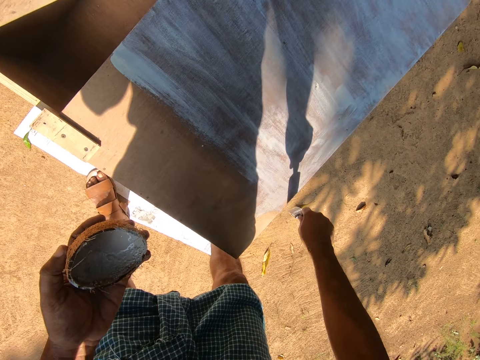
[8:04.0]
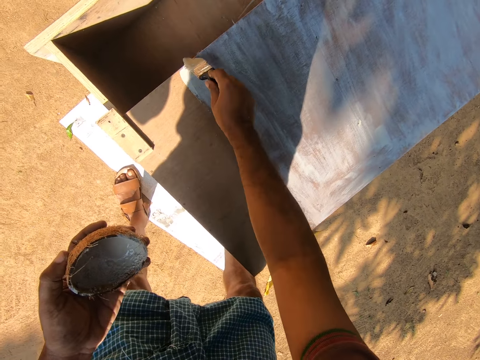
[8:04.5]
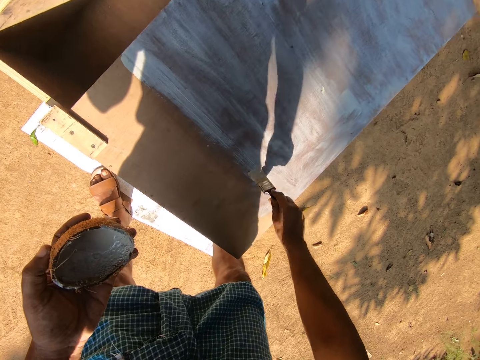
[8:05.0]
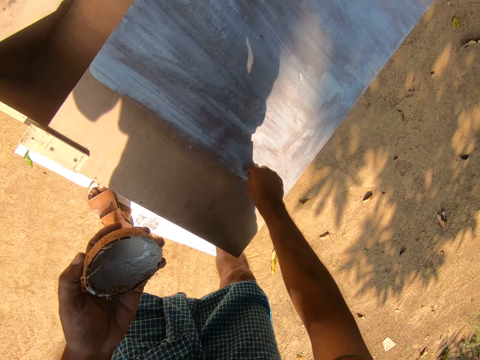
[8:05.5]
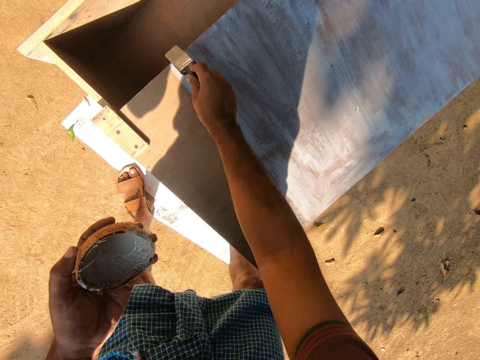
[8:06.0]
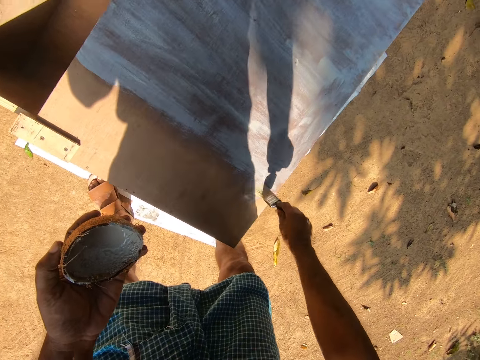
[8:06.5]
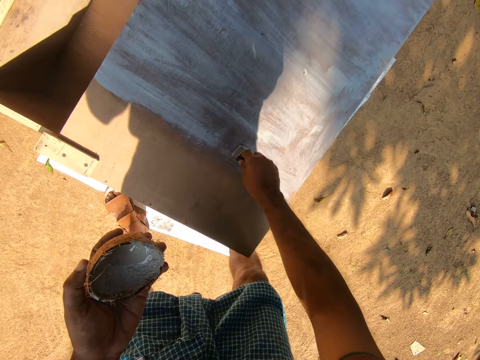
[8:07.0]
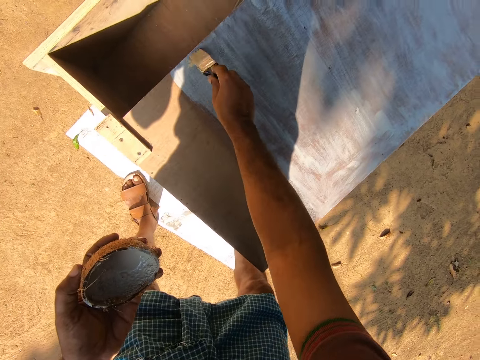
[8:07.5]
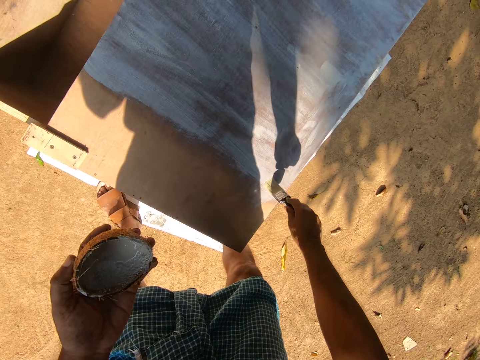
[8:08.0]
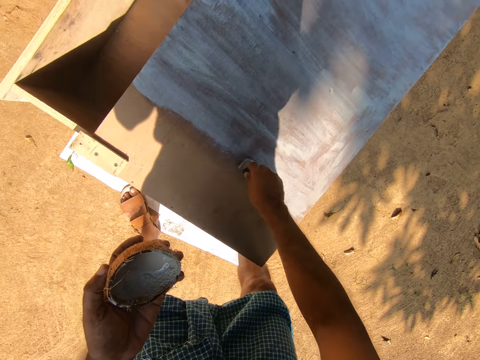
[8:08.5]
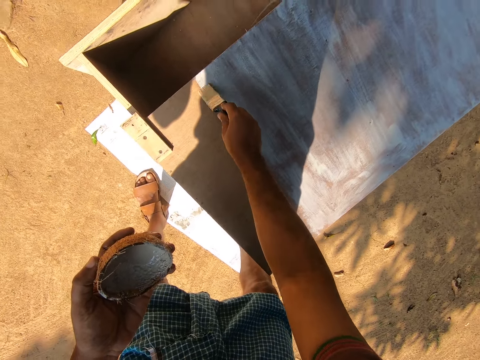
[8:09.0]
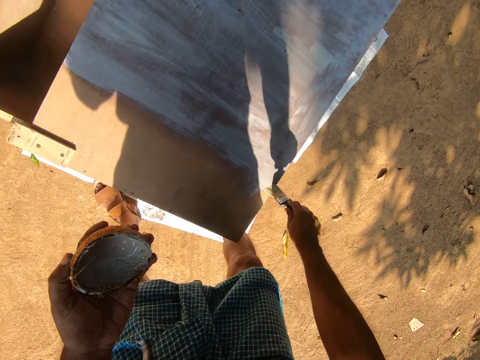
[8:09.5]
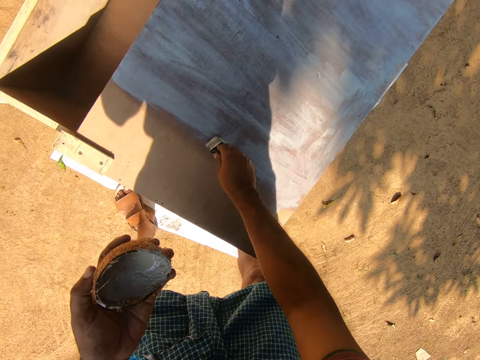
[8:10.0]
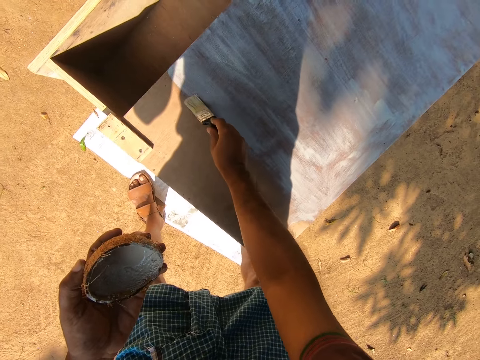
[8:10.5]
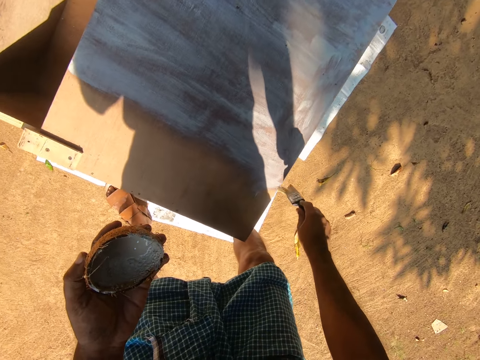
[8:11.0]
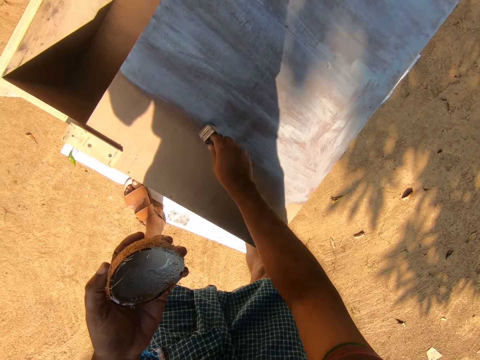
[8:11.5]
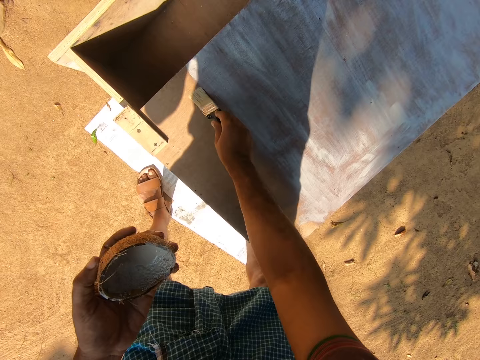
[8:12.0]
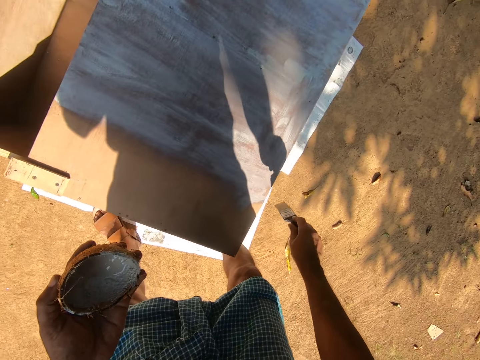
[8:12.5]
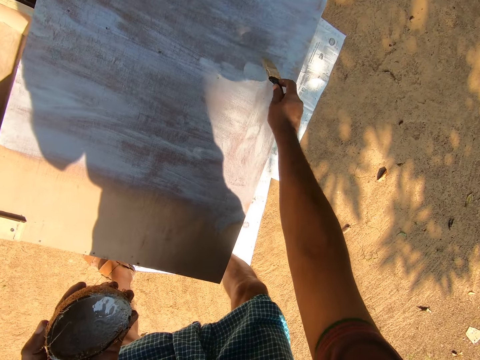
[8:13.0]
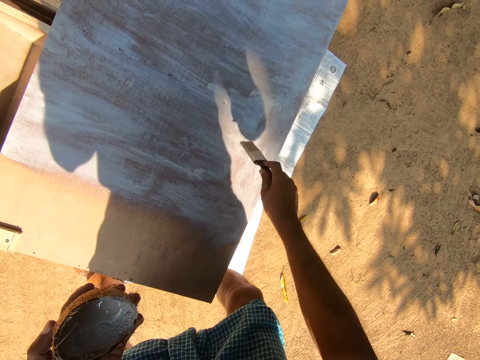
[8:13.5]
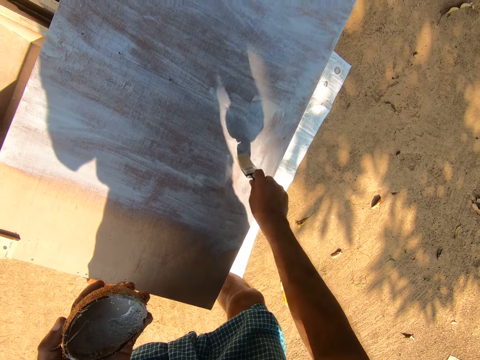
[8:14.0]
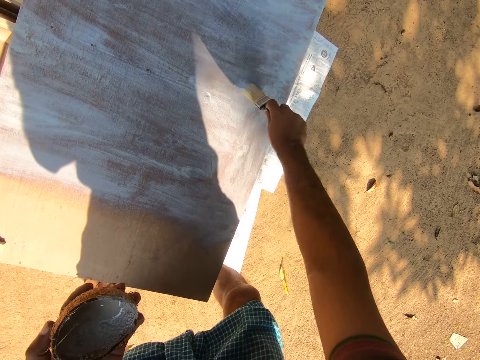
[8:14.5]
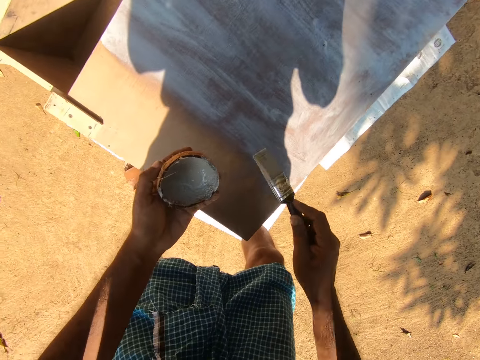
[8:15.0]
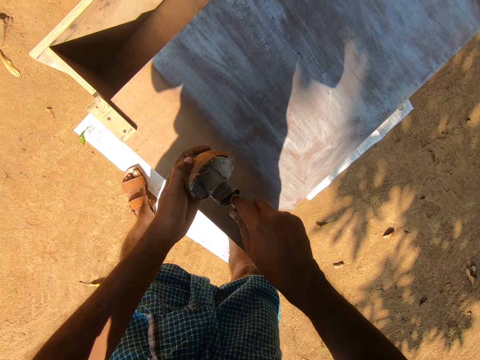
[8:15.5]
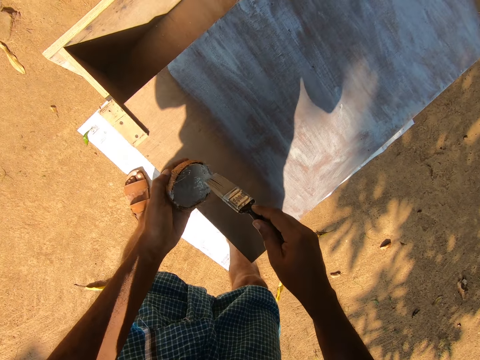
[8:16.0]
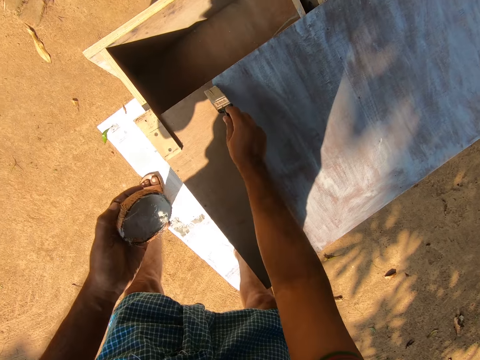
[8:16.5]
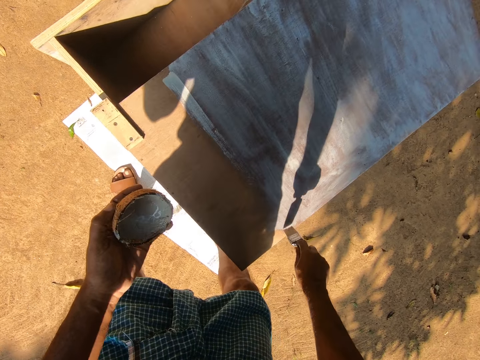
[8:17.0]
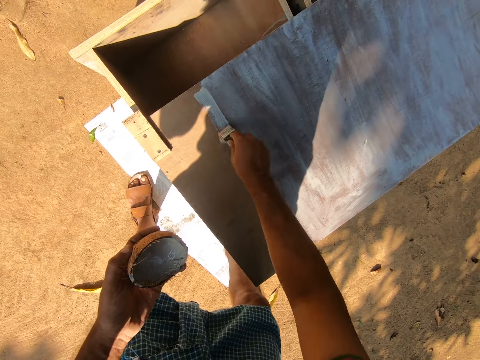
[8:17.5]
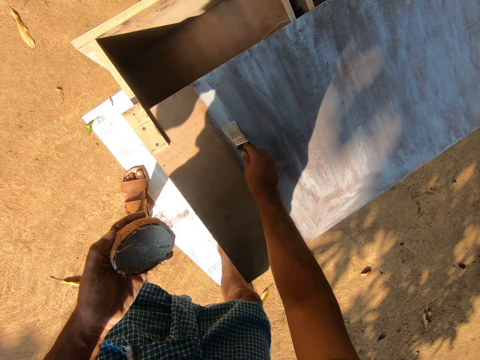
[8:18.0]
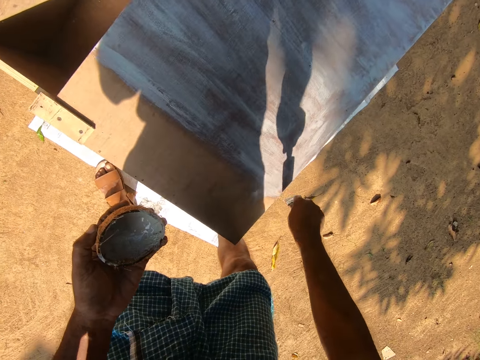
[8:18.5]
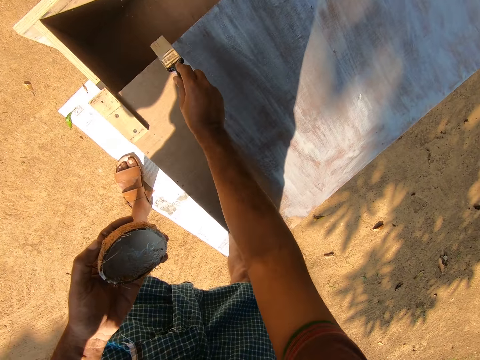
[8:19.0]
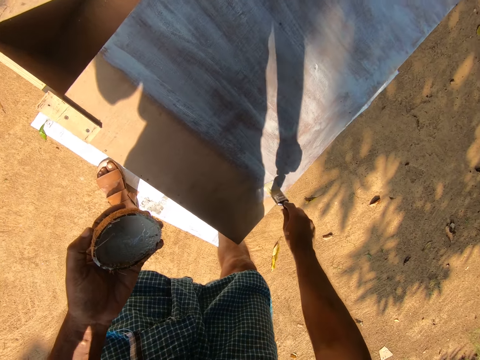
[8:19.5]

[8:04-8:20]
The camera wearer dips the paint brush in the paint. They paint the topmost part of the drawer with the paint brush.

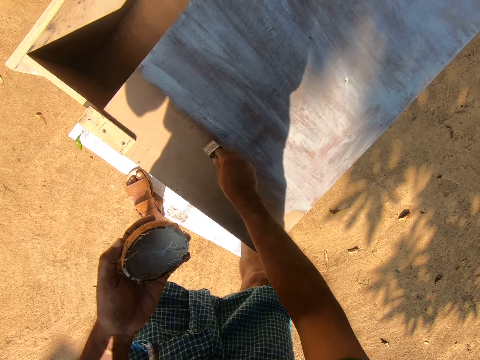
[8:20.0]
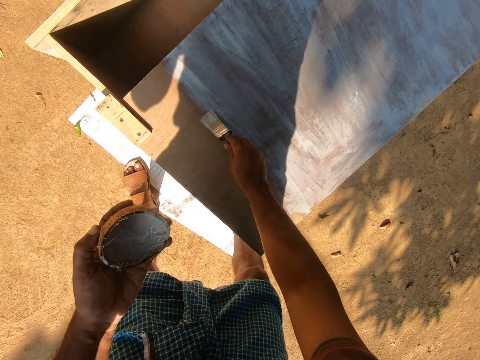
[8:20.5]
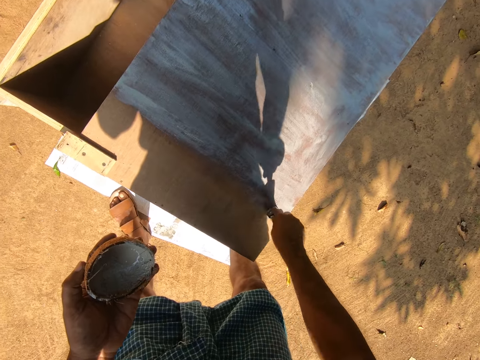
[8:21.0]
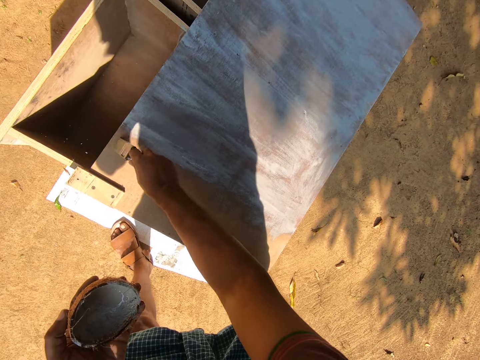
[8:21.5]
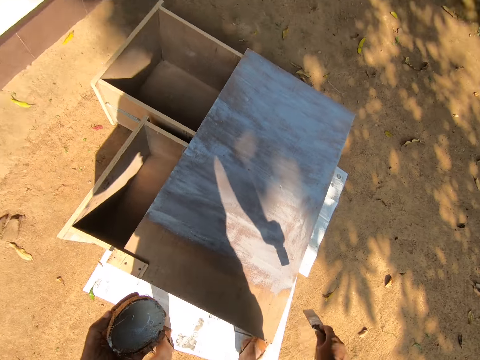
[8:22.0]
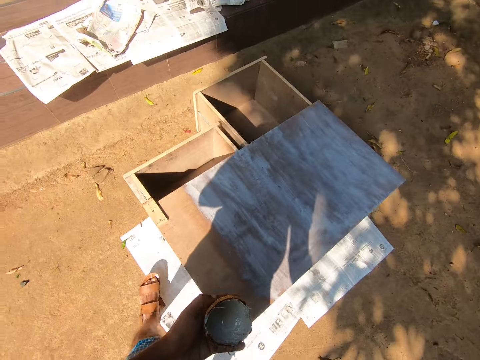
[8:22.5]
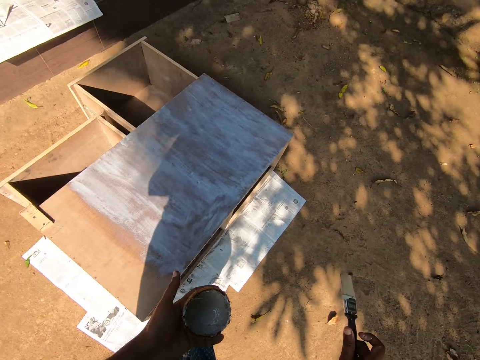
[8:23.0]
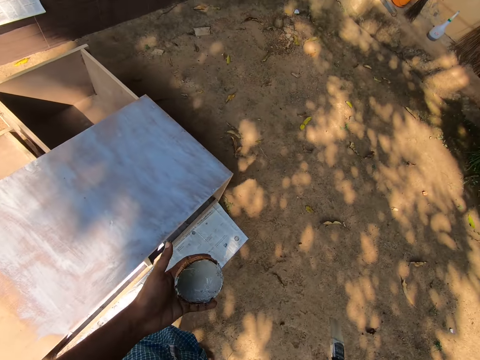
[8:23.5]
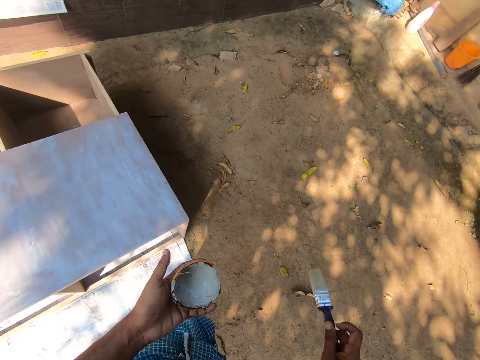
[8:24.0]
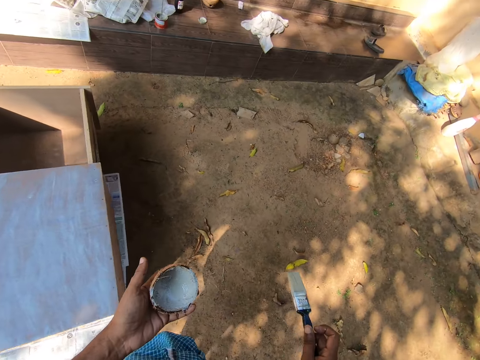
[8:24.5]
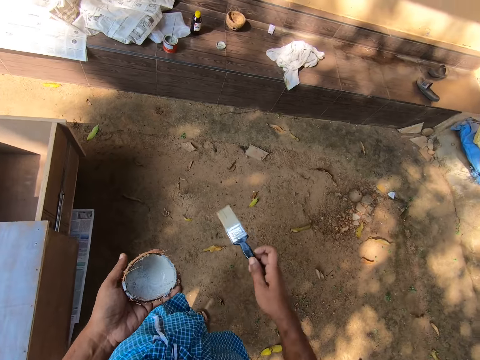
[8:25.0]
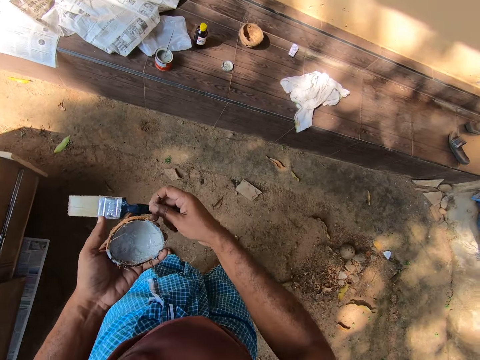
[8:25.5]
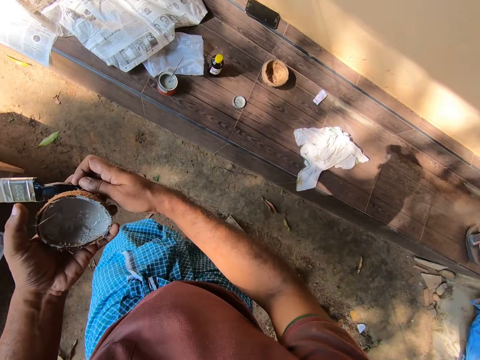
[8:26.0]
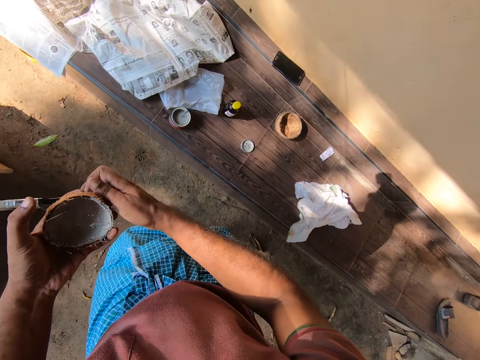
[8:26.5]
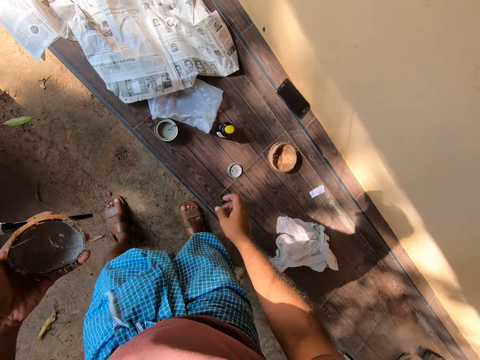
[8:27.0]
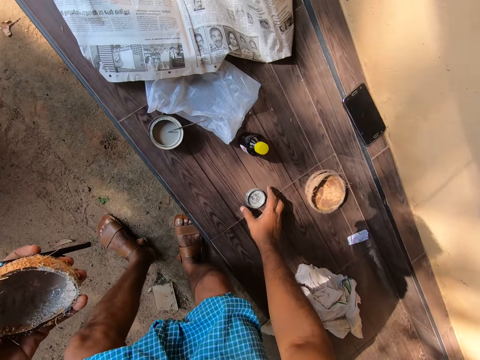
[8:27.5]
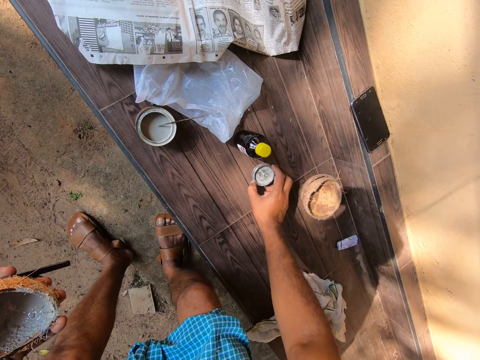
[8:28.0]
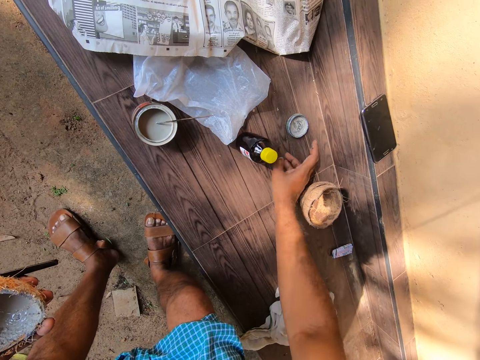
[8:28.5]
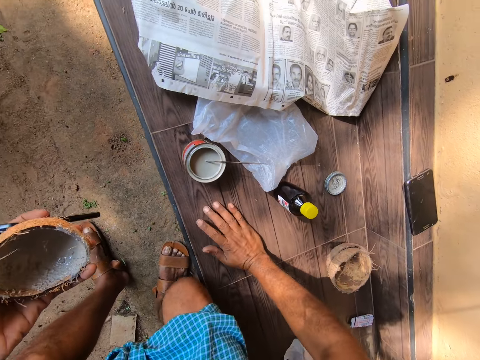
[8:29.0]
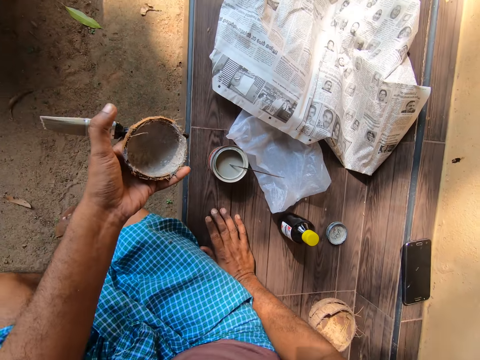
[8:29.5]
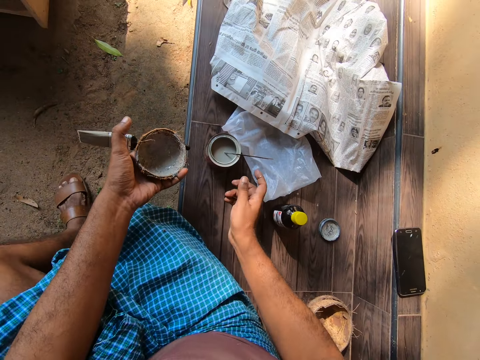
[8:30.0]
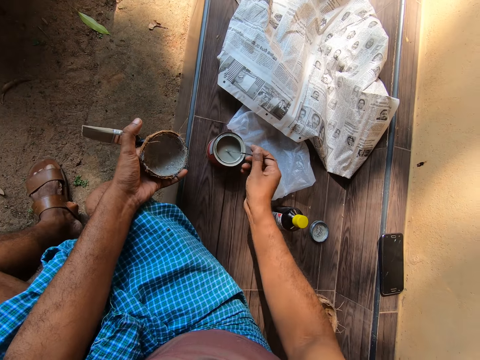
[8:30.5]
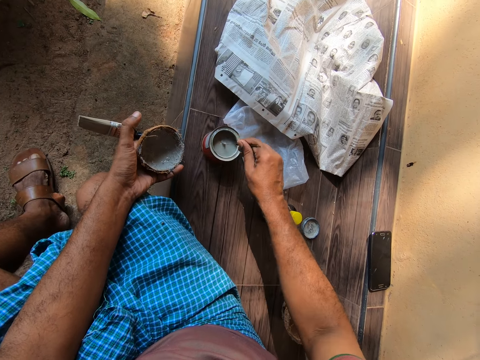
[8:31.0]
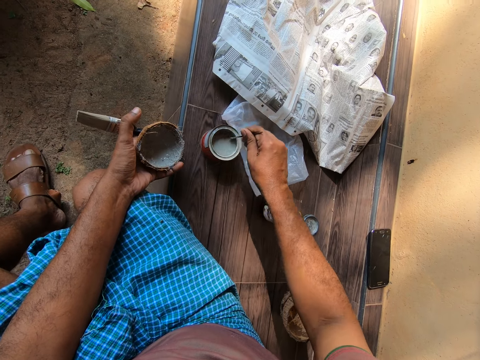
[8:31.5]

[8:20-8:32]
The camera wearer stands up. He moves towards the corridor. He places the paint brush on his left hand. He bends towards the corridor. He moves the lid forward with his hand. He touches a cover on a chair. He places his hand on the corridor. He sits on the chair. He stirs the paint in the can with the piece of metal.
